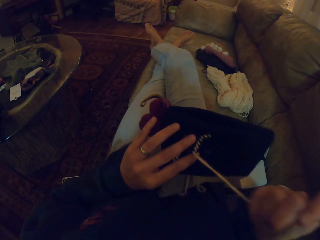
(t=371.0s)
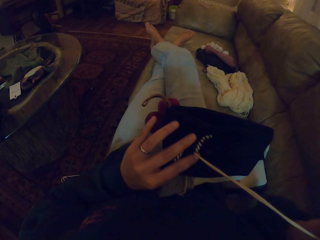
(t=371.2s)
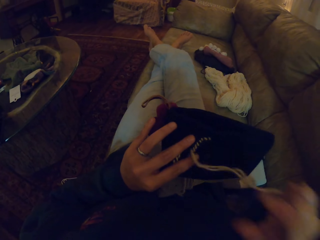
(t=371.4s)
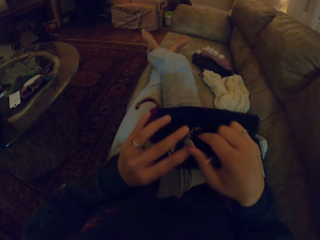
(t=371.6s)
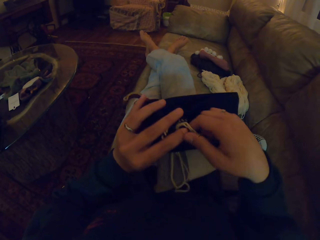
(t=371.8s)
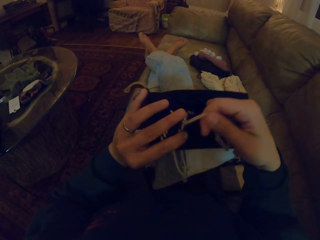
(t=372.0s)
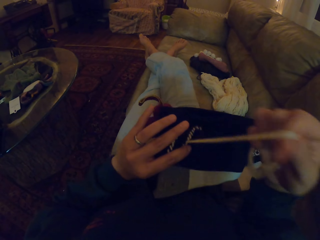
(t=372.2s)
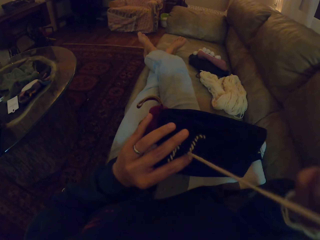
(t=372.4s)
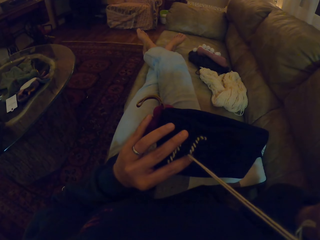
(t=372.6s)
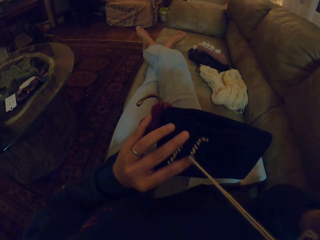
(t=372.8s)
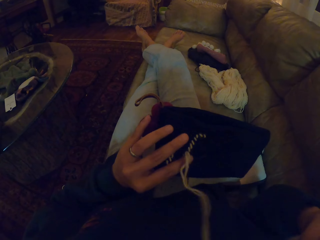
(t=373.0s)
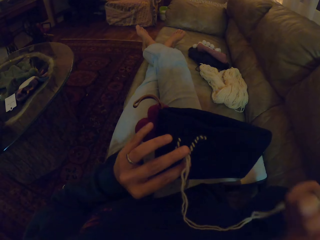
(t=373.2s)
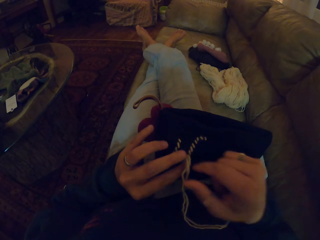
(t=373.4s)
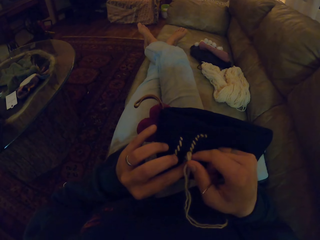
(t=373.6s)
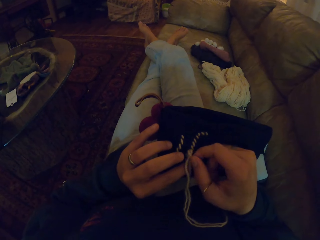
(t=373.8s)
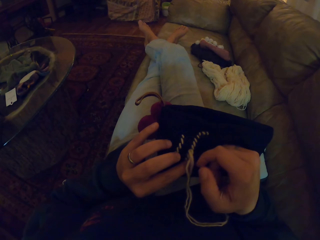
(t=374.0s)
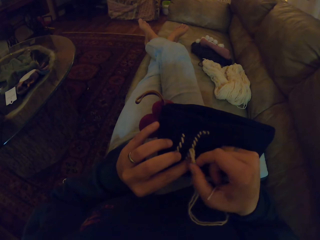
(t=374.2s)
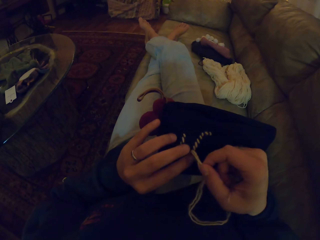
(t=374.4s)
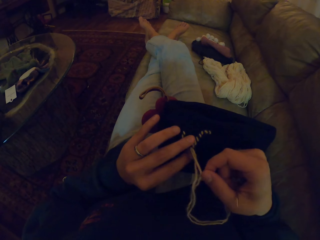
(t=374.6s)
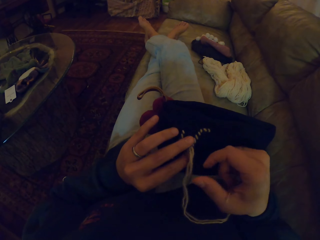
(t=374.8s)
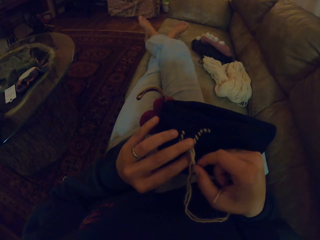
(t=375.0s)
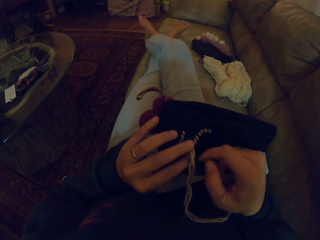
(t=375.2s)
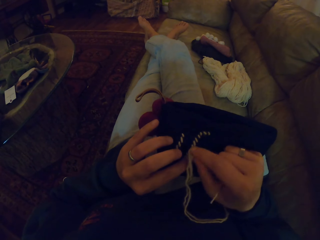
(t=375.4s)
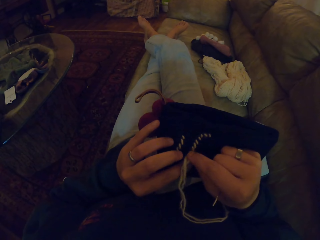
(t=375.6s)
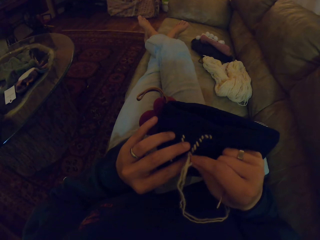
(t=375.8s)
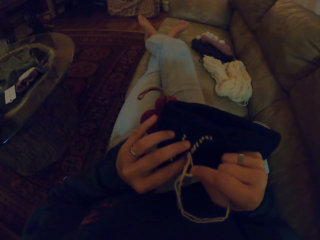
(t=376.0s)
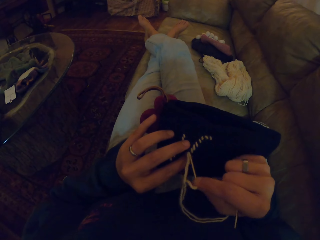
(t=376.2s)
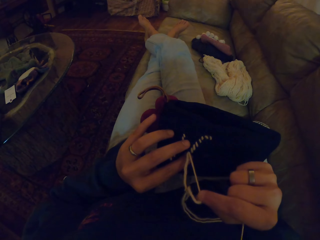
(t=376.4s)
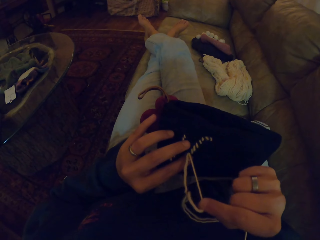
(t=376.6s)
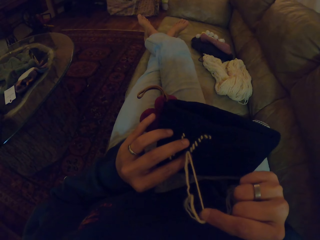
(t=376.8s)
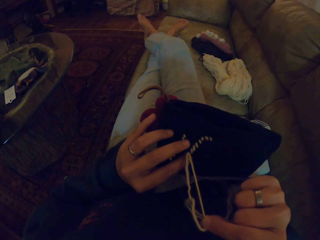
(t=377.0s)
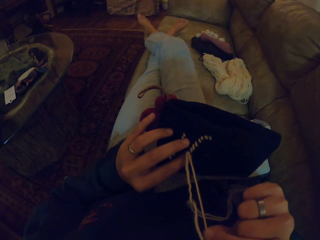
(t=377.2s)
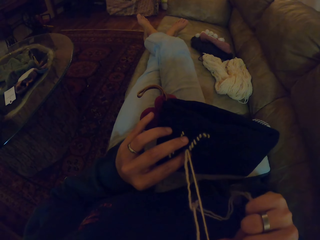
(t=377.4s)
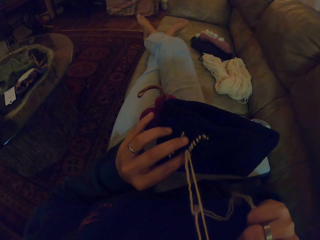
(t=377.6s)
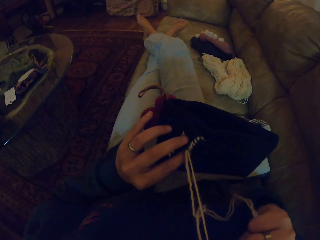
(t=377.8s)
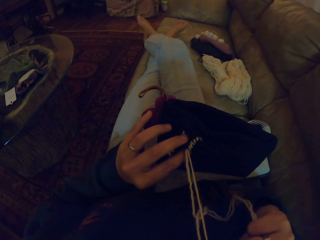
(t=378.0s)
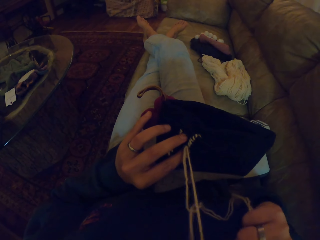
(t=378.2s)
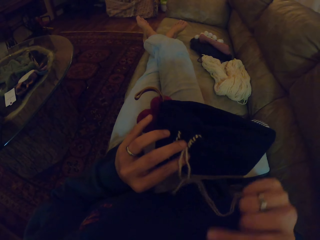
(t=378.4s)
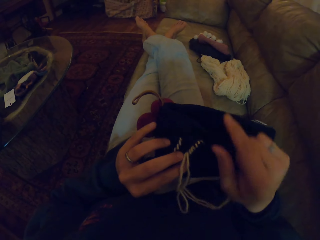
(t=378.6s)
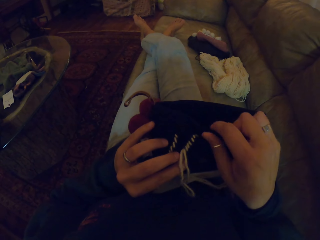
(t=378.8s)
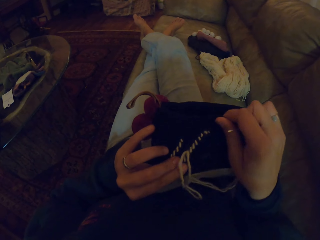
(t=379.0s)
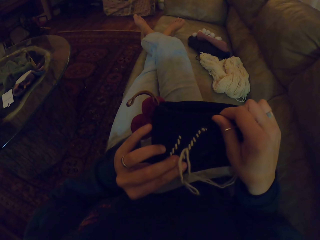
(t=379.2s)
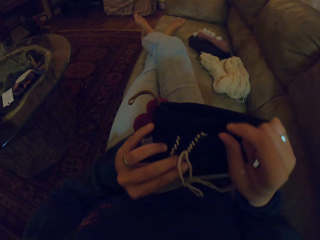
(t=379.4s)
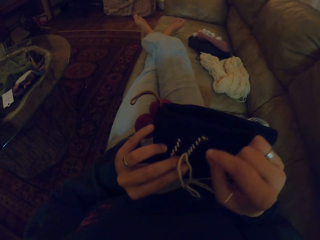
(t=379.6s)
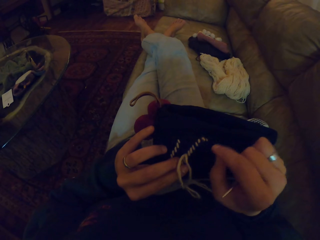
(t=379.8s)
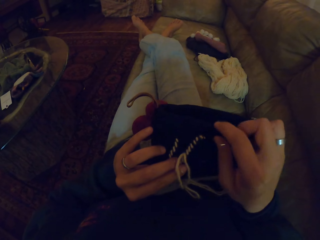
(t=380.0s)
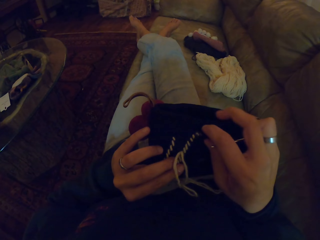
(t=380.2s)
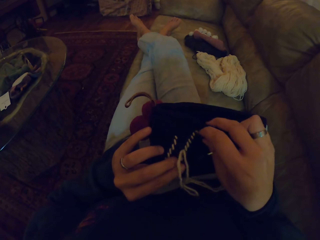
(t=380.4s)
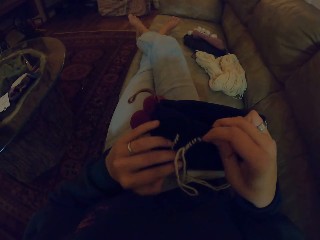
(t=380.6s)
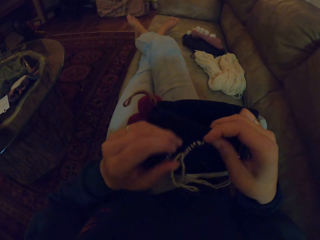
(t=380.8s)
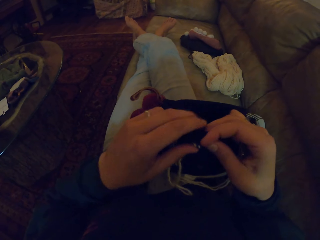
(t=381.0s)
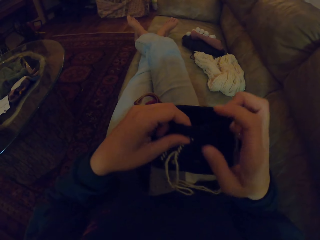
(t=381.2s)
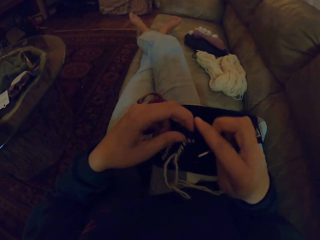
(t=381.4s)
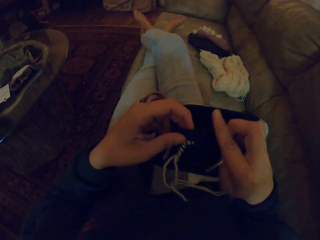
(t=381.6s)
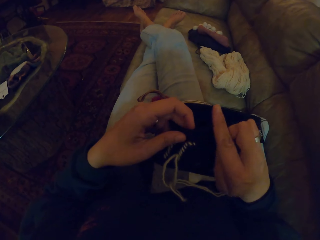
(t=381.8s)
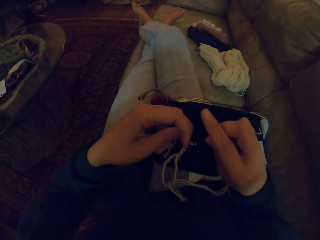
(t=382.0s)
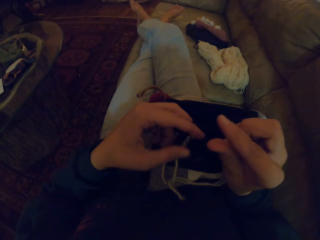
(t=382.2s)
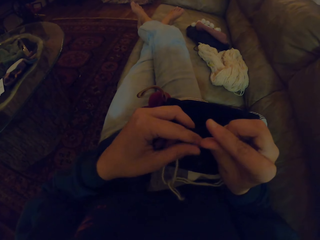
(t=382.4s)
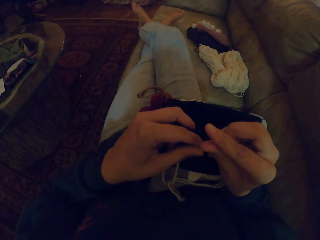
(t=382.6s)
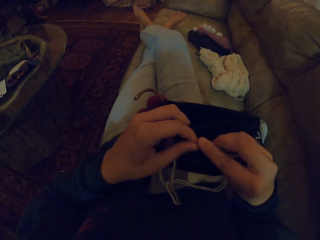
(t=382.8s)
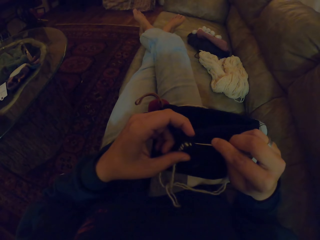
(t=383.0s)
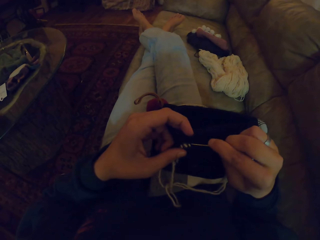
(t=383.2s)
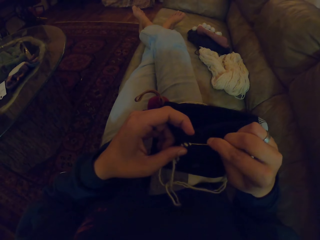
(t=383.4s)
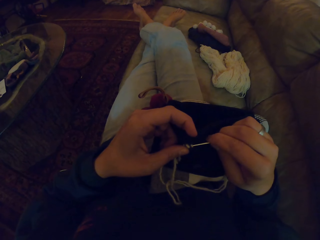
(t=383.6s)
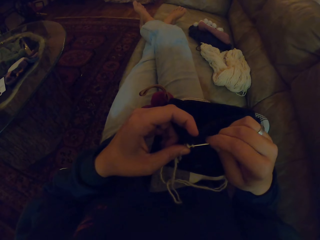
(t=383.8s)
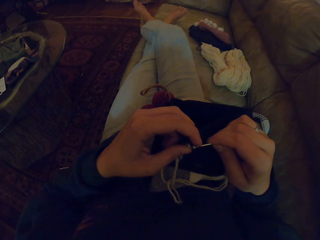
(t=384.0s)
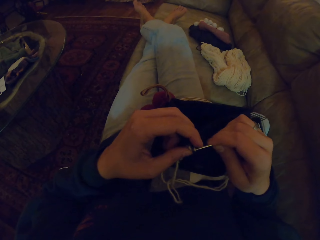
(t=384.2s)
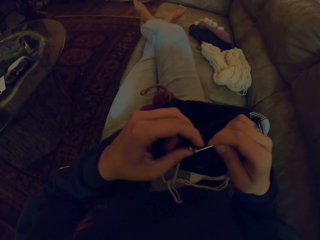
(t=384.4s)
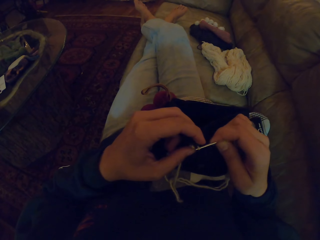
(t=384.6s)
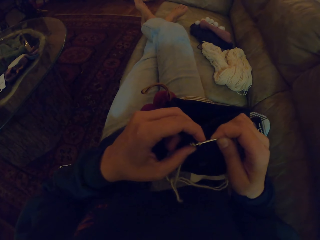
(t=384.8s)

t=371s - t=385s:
The camera wearer pulls the thread through the cloth. They adjust the cloth with the right hand. They hold the edge of the cloth. They adjust the needle in hand.

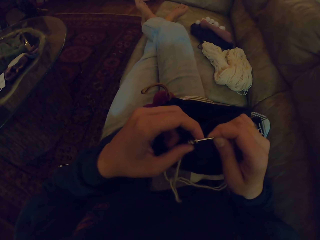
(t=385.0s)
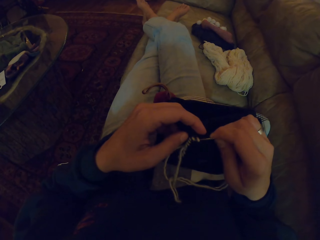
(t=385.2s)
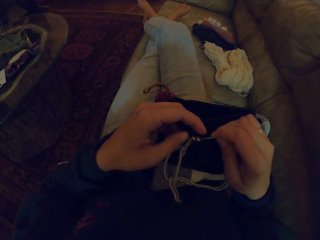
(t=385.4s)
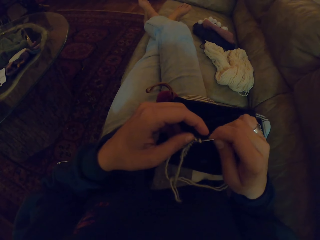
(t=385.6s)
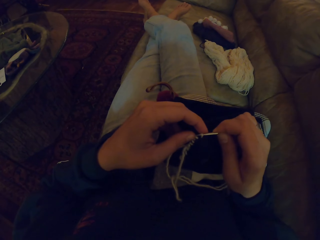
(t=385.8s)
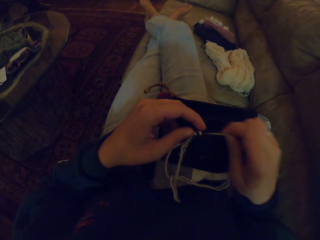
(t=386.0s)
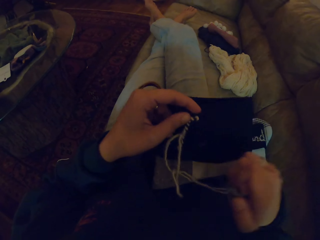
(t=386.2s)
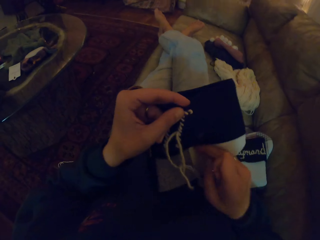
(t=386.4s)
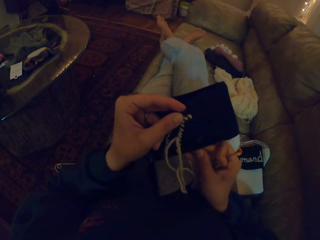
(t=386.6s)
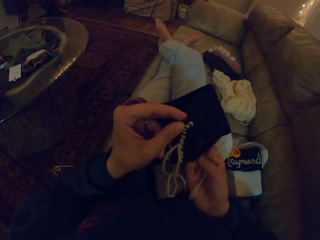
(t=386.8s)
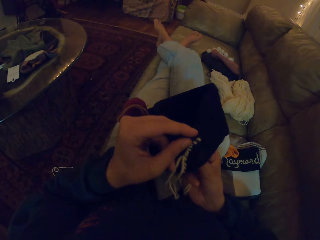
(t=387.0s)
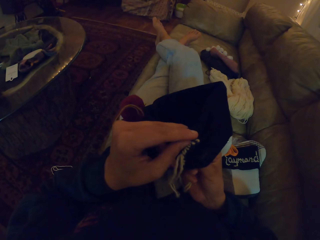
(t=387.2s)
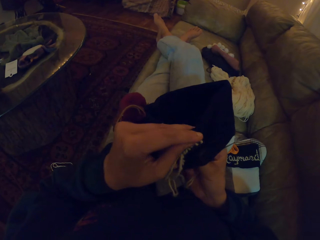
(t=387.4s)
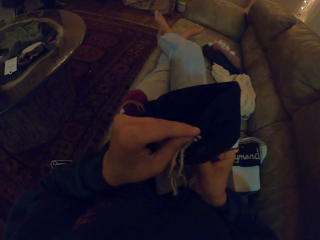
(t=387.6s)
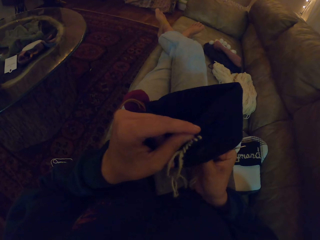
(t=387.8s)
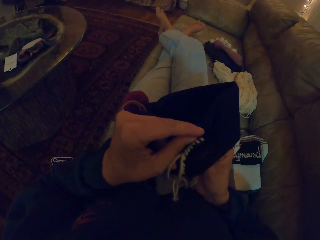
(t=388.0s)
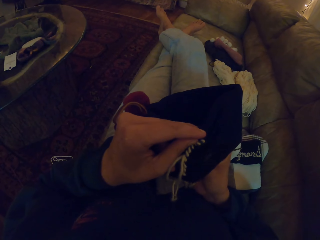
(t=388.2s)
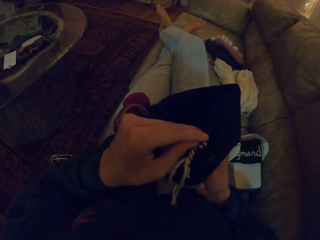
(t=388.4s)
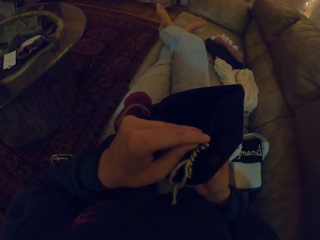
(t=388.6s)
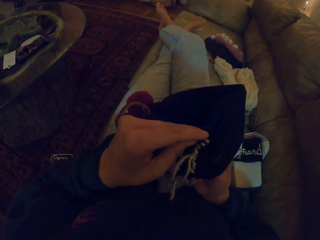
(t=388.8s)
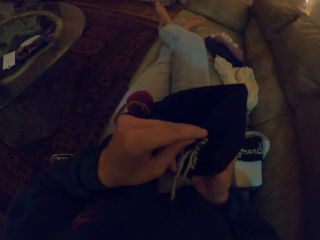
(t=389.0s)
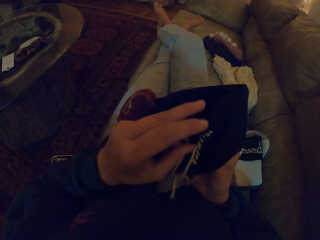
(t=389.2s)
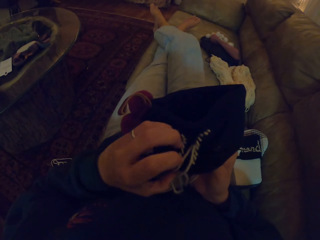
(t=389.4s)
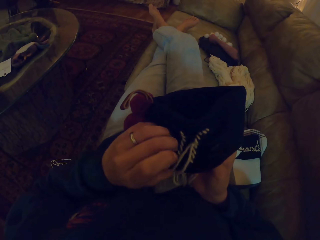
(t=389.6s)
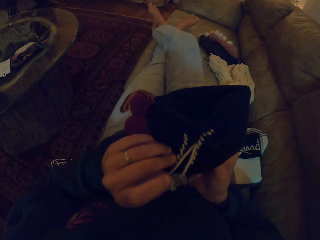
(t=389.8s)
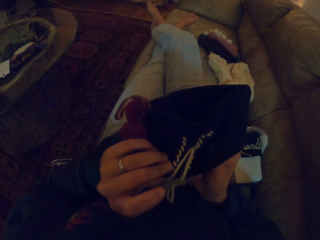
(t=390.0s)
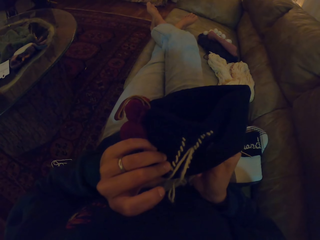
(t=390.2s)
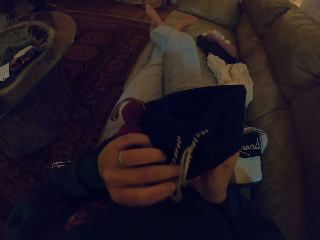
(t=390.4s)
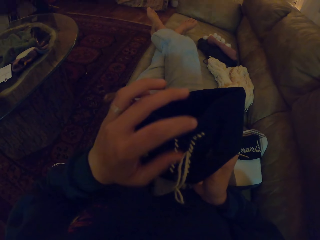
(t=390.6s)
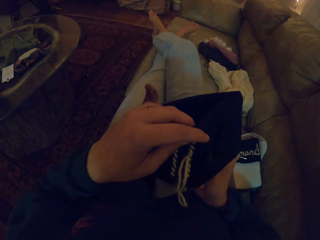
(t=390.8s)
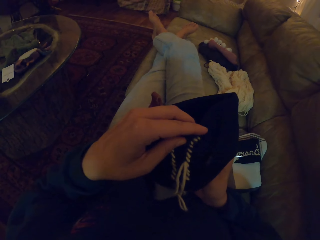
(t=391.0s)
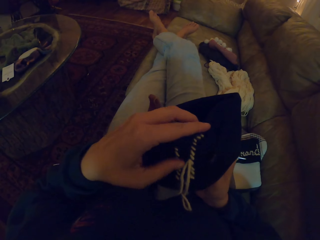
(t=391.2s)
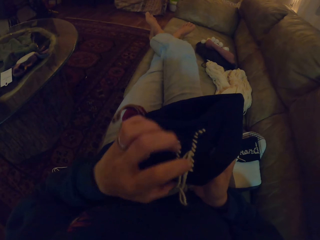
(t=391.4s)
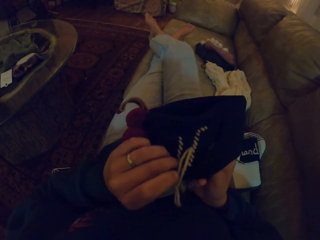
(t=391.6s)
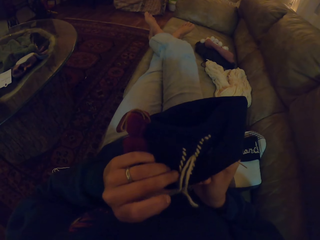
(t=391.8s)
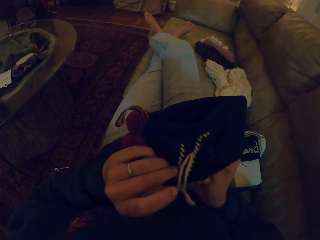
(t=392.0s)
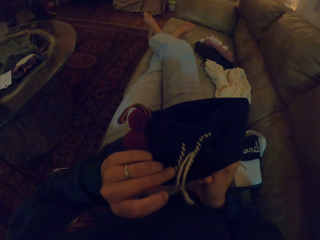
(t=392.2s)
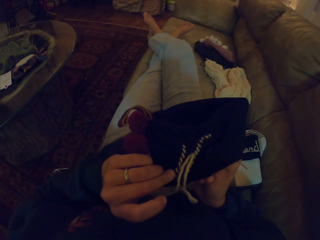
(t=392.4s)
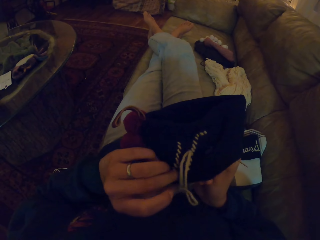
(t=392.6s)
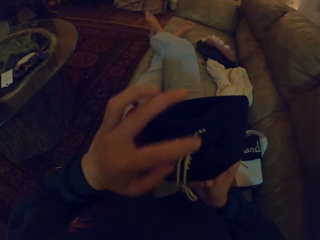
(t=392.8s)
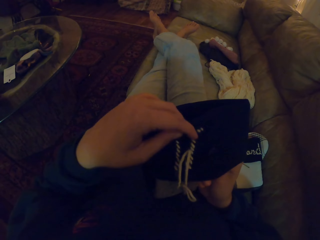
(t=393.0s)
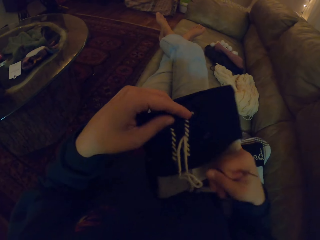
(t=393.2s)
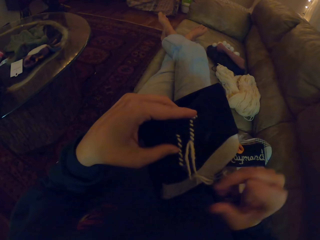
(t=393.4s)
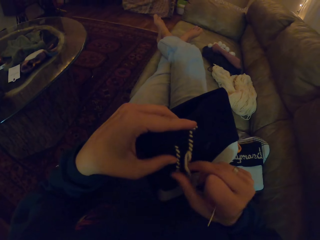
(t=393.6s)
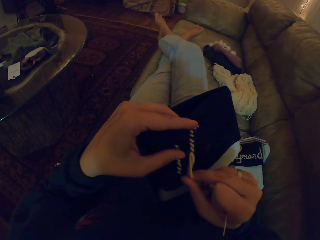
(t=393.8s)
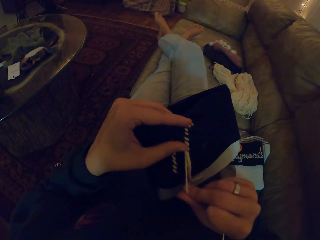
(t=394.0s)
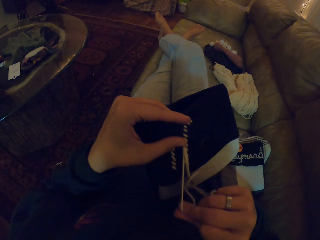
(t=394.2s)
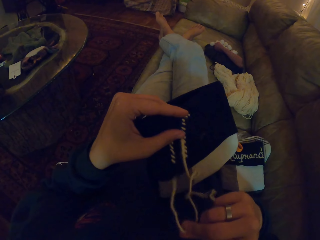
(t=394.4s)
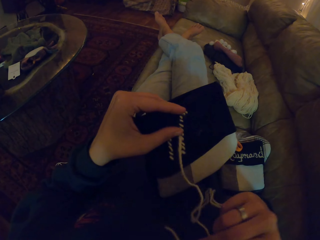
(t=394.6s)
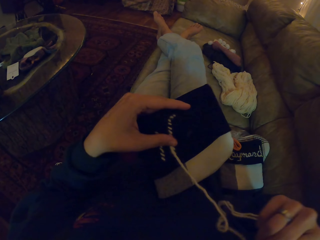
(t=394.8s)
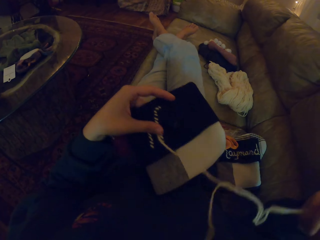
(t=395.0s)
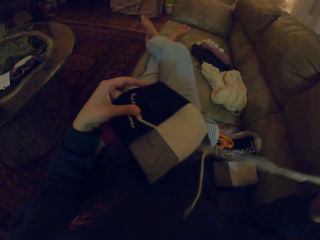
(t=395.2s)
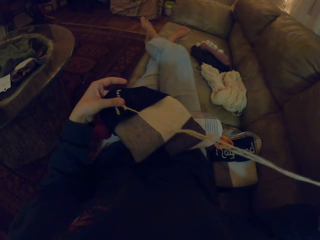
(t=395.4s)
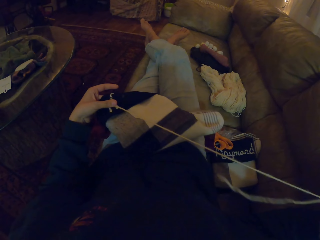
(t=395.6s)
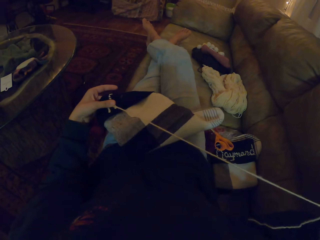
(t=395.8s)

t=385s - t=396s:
The camera wearer pulls a thread with the needle. They adjust the thread by hand. They pull the thread by hand through the cloth.
